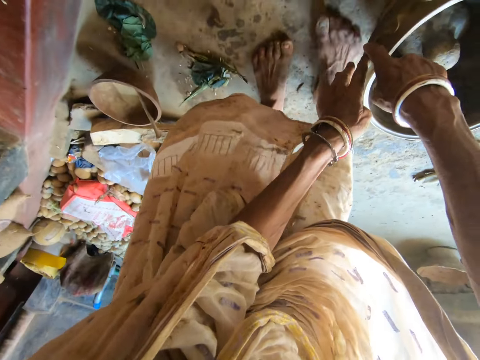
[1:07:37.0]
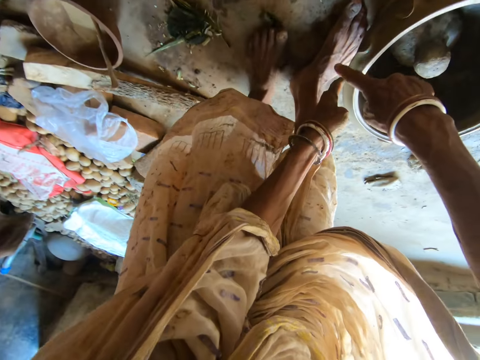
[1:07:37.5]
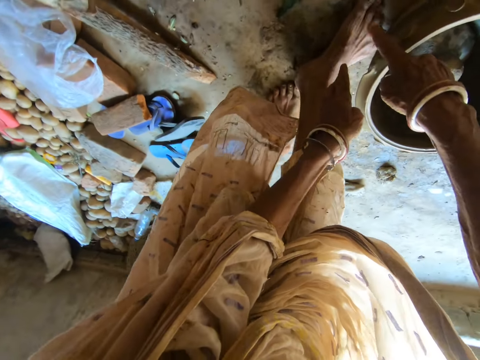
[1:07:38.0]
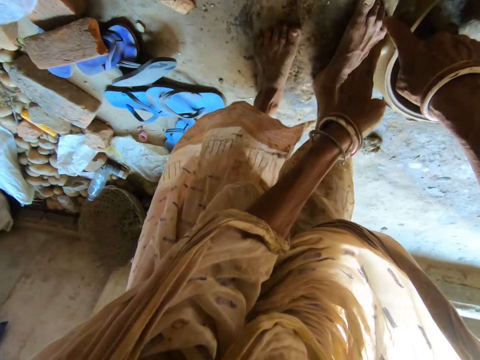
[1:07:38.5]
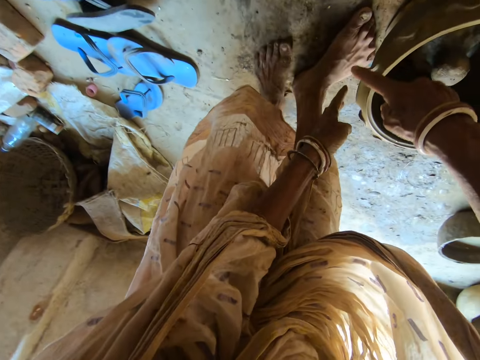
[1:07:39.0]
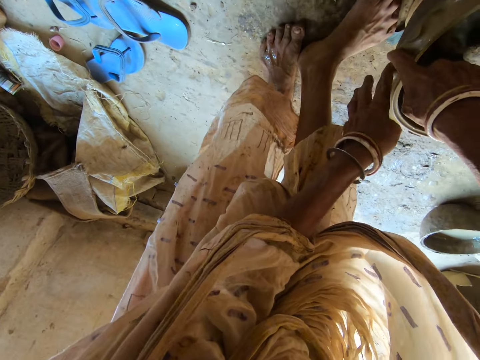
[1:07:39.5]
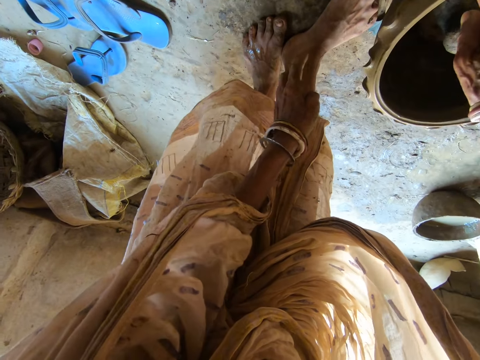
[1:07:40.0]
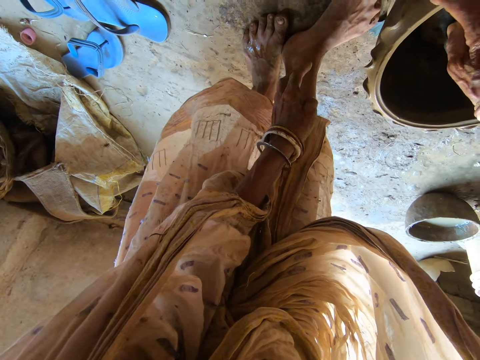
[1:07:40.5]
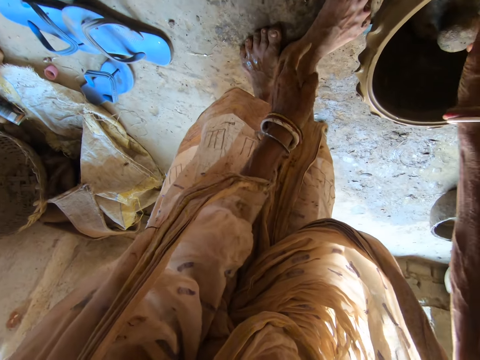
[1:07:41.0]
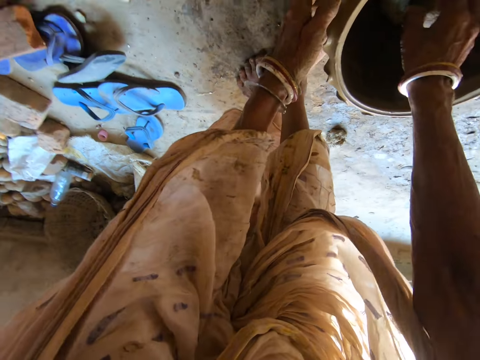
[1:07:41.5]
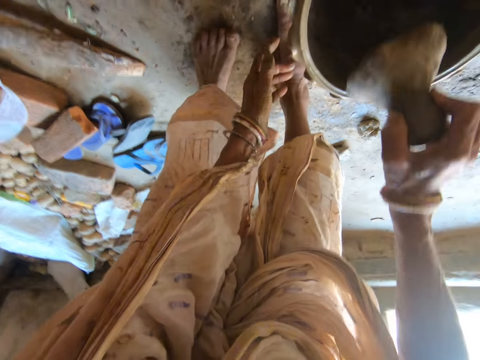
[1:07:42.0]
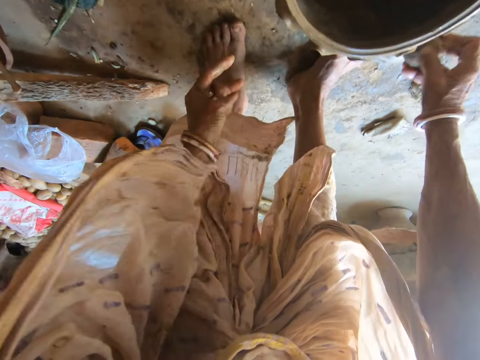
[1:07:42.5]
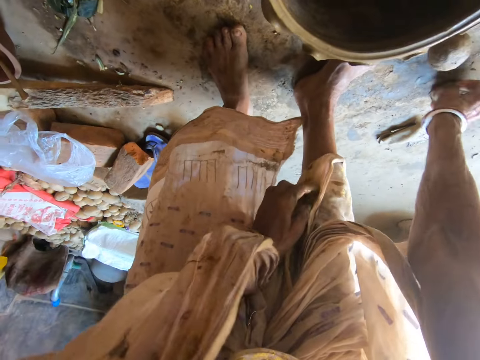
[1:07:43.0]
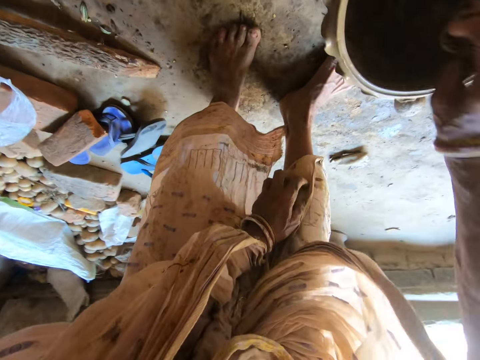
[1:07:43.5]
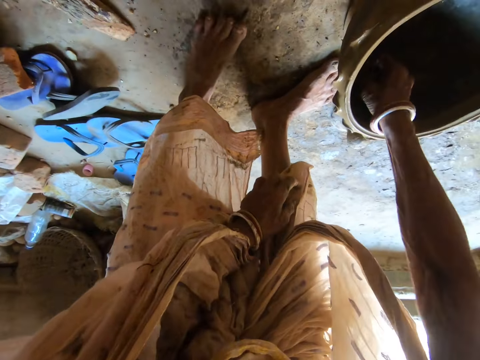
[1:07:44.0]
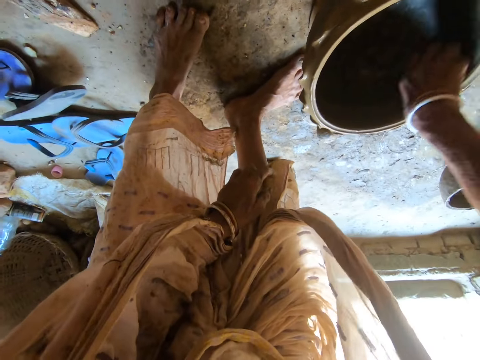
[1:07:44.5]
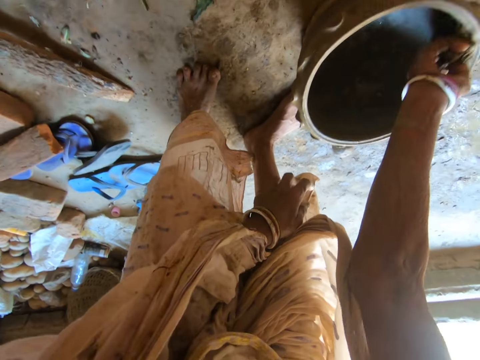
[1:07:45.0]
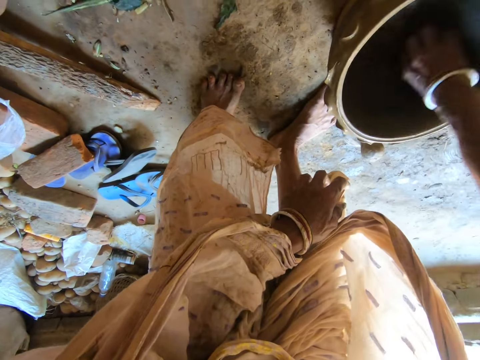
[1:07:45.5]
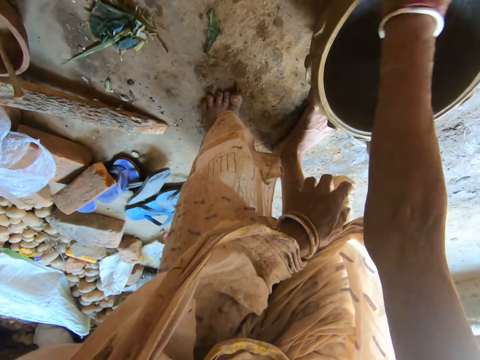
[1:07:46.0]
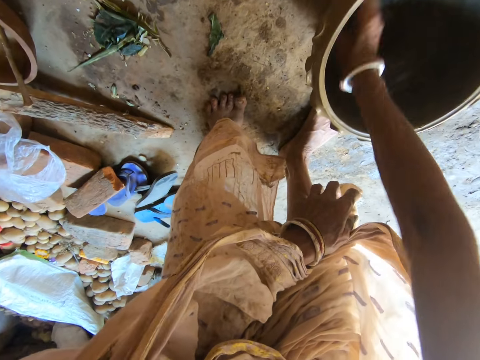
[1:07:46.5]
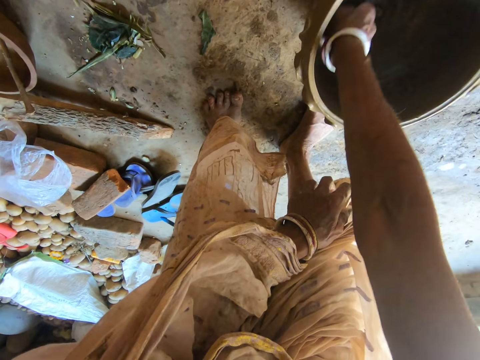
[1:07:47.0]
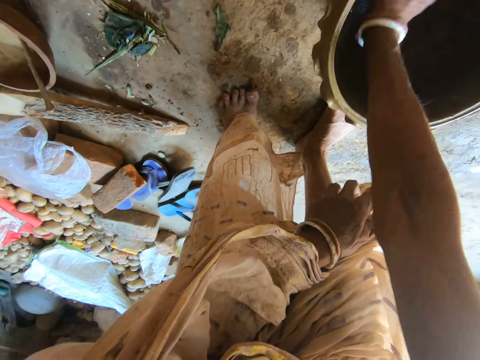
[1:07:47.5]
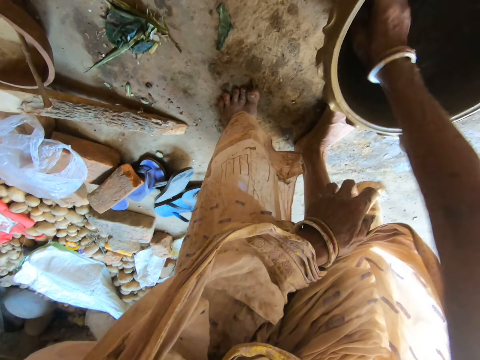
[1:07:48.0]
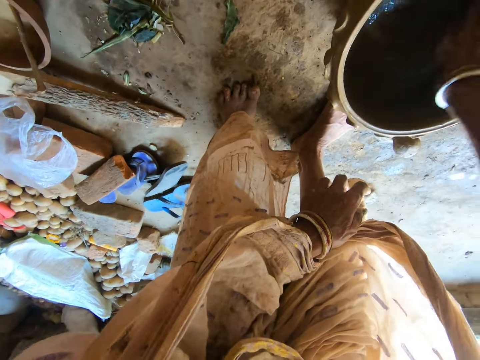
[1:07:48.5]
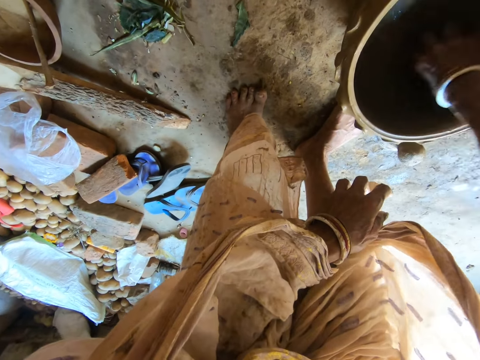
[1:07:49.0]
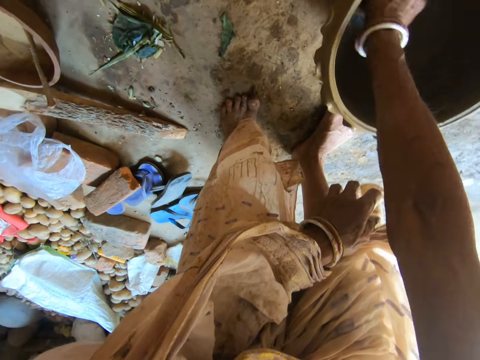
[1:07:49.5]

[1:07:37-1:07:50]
The camera wearer smoothens the lip of the clay pot with her right hand. She picks a shape cutter from the clay pot with her right hand. She places the shape cutter on the floor with her right hand. She picks an elephant ear sponge from the floor with her right hand. She smoothens the walls of the clay pot with the elephant ear sponge in her right hand.

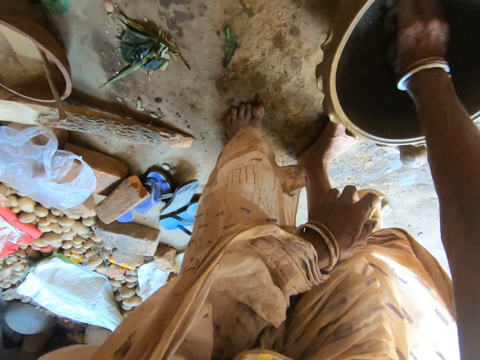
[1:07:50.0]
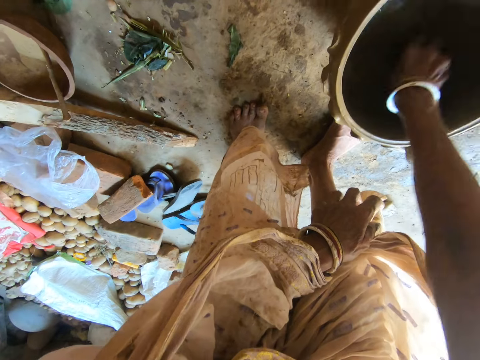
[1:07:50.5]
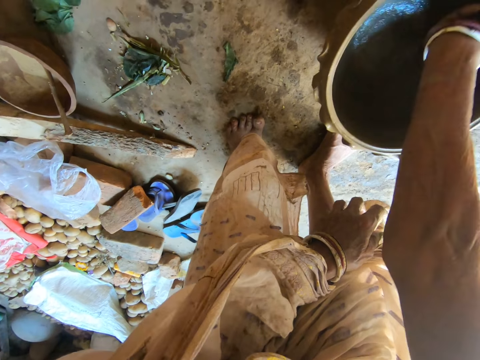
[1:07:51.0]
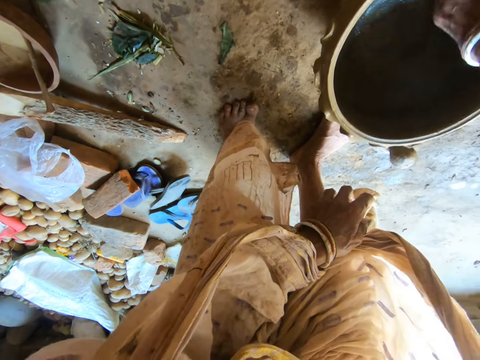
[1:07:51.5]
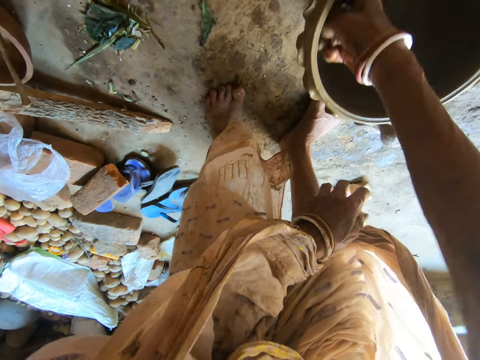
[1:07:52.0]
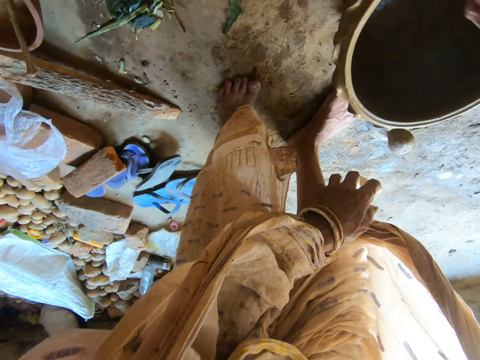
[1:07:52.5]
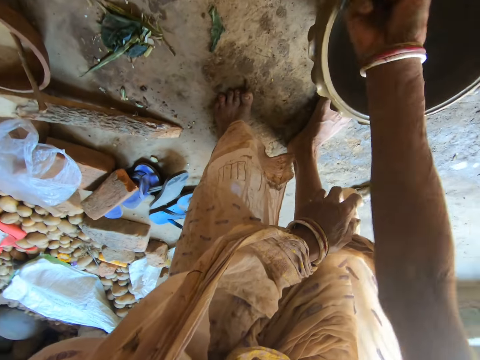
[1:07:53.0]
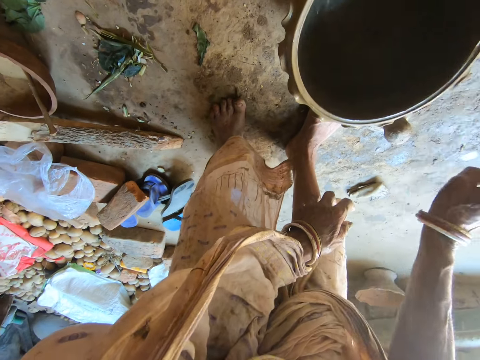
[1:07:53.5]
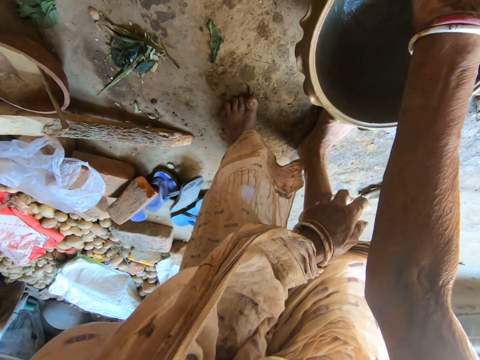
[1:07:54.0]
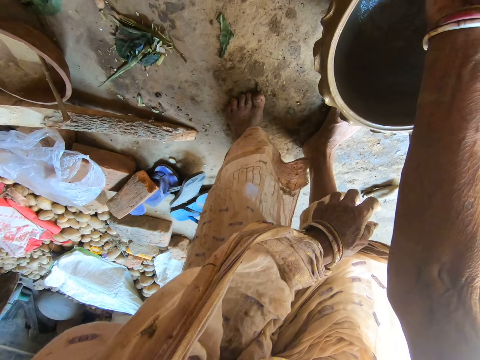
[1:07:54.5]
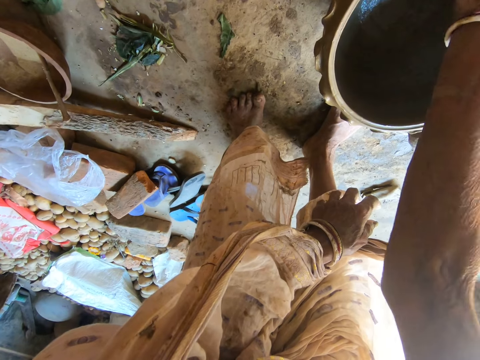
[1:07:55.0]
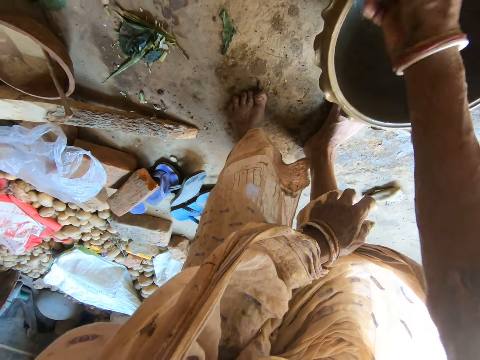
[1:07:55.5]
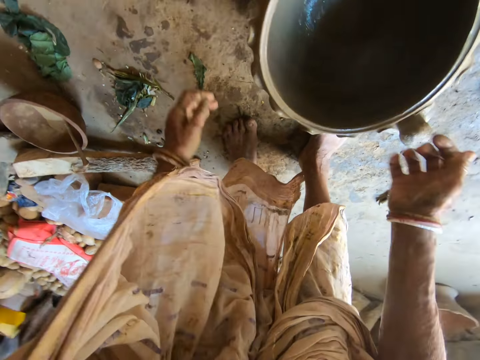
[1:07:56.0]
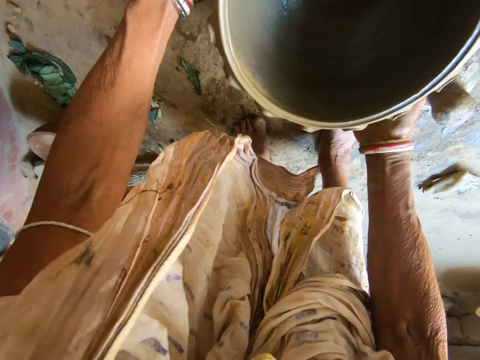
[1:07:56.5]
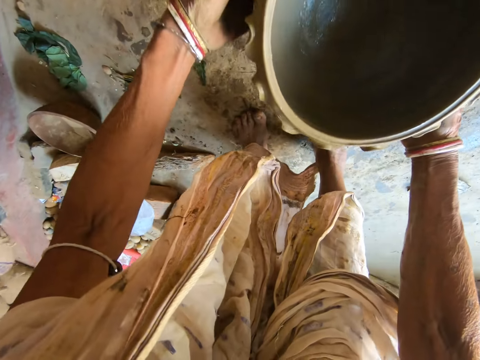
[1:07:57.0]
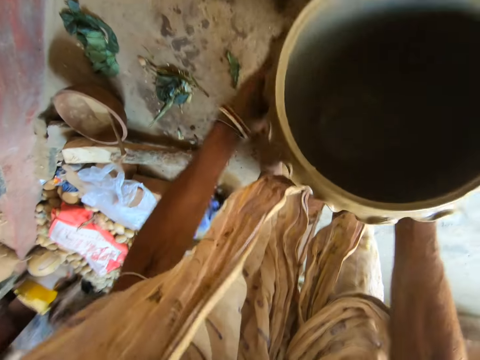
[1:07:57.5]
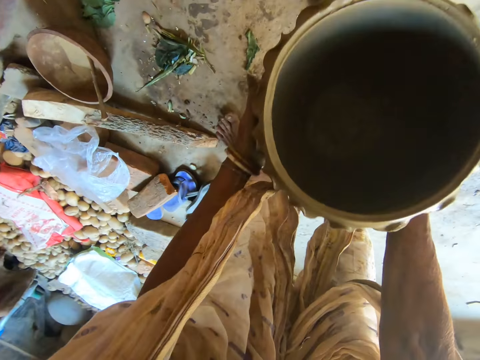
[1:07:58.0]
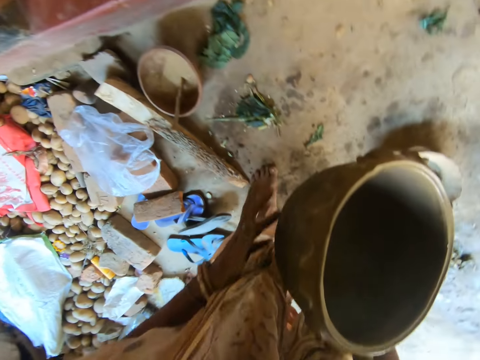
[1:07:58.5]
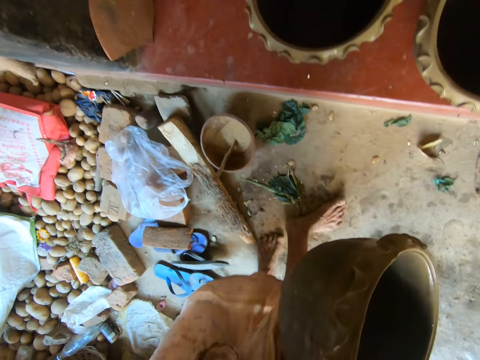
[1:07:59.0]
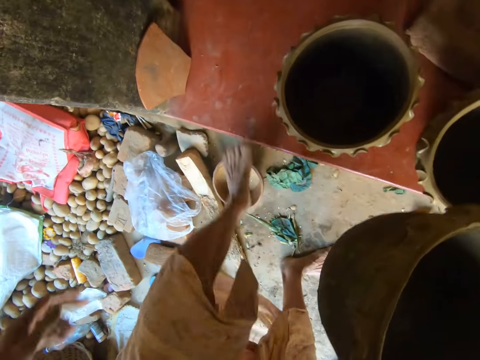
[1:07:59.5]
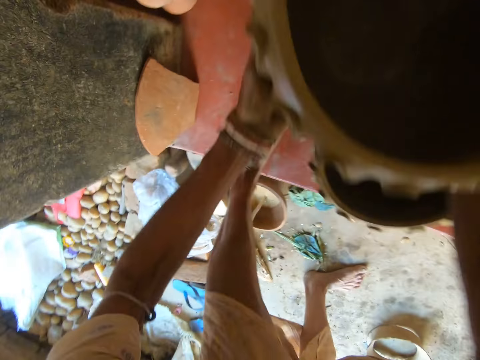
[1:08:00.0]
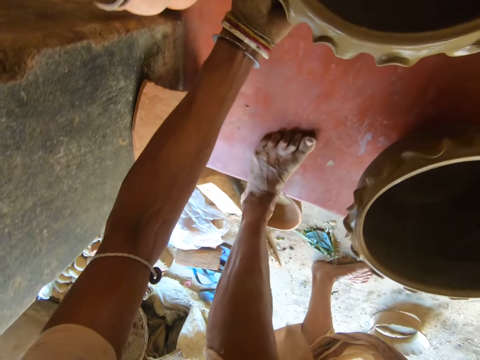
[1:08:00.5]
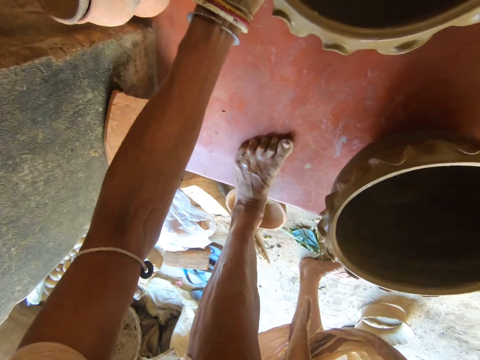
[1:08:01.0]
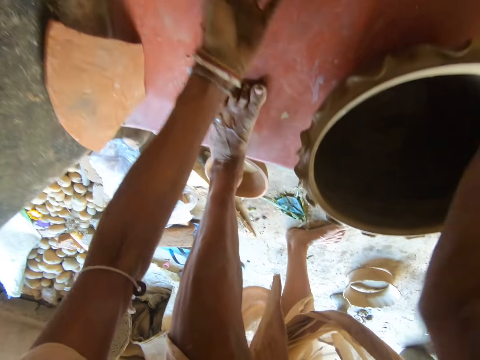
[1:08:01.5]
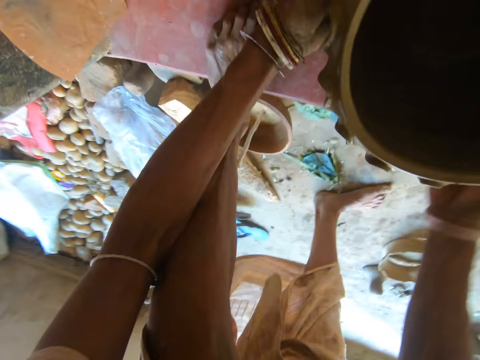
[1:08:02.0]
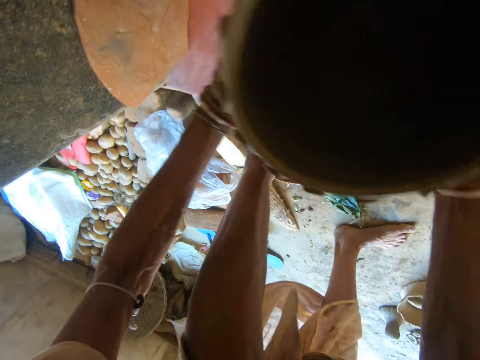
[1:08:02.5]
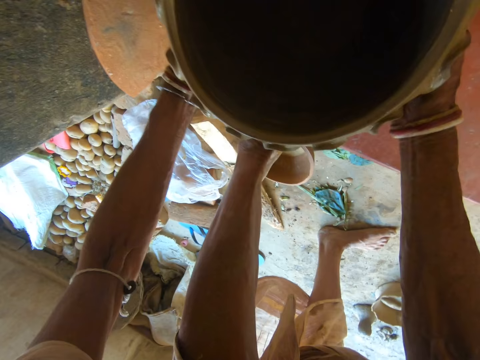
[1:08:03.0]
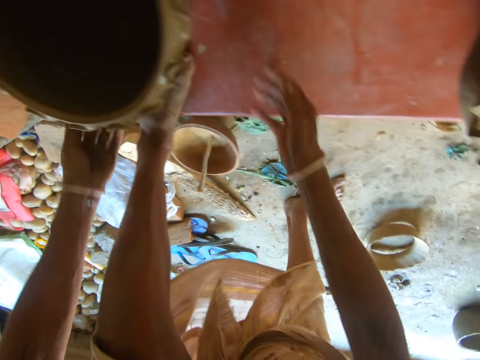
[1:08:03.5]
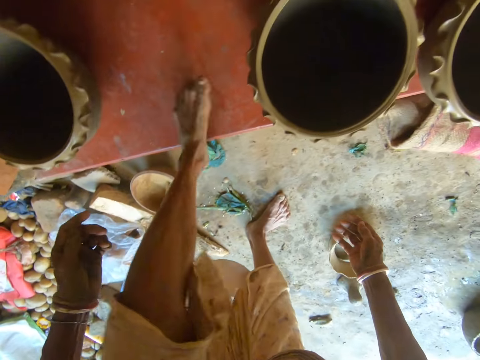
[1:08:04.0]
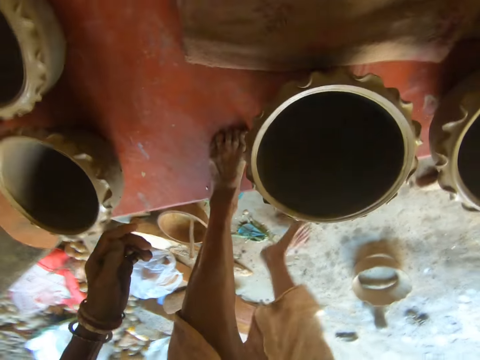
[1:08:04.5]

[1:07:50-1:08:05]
The camera wearer drops the elephant ear sponge on the floor with her right hand. She moves the hand on the pottery or clay pot. She removes her right hand from the clay pot. She lifts the clay pot from the floor with her hands. She removes her left hand from the clay pot. She carries the pottery with her right hand. She holds the pottery with both hands. She places the clay pot on a platform with her hands. She lifts the clay pot from the platform with her hands. She places the clay pot on the platform with her hands. She moves around.
